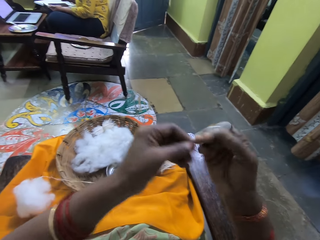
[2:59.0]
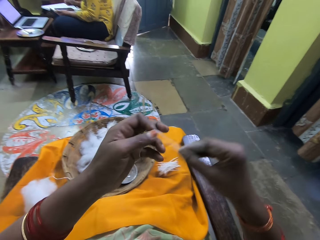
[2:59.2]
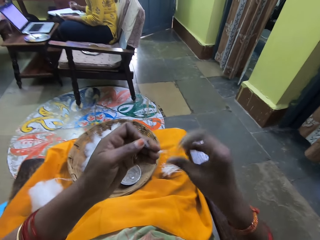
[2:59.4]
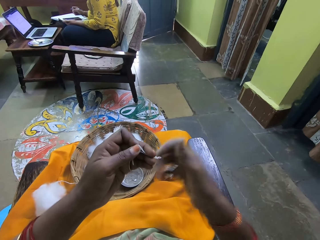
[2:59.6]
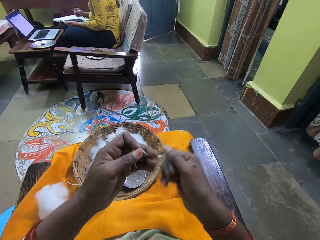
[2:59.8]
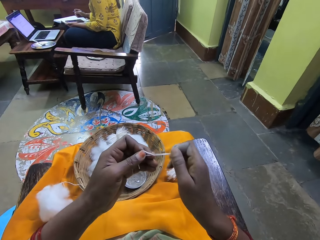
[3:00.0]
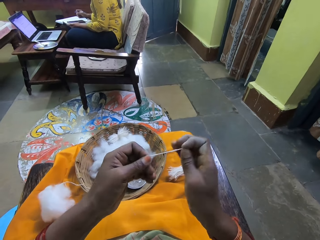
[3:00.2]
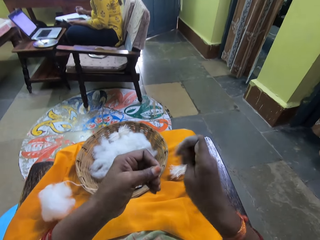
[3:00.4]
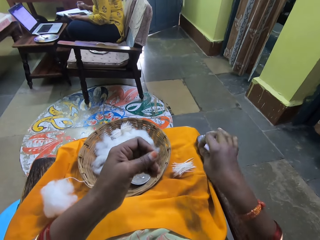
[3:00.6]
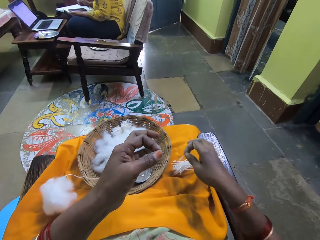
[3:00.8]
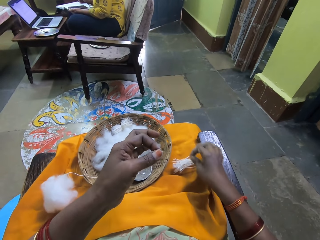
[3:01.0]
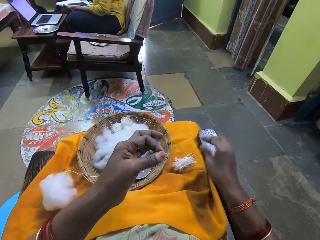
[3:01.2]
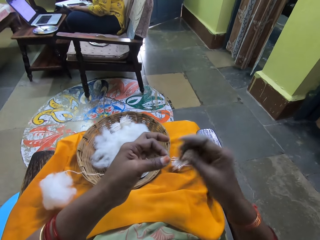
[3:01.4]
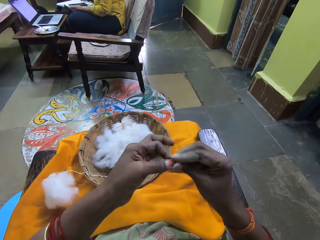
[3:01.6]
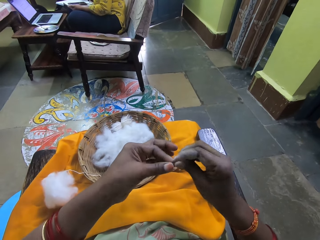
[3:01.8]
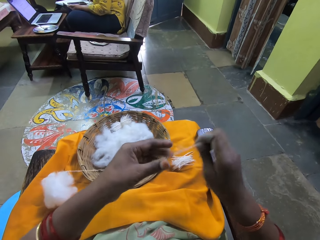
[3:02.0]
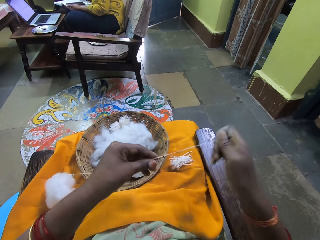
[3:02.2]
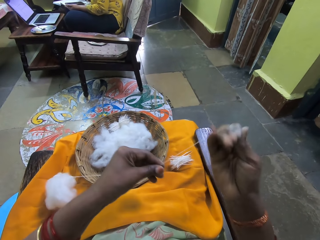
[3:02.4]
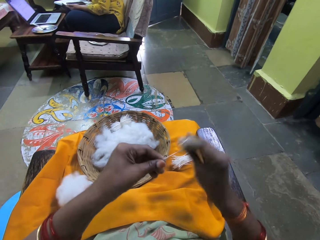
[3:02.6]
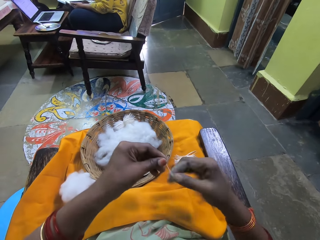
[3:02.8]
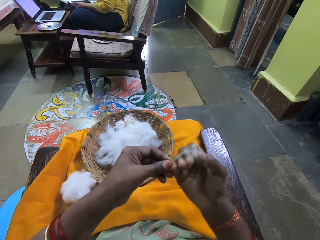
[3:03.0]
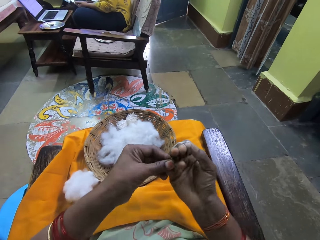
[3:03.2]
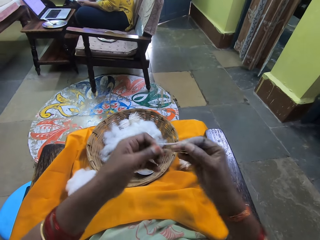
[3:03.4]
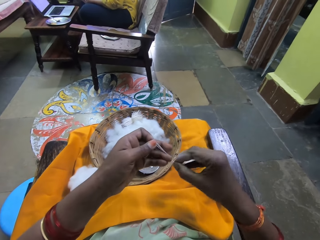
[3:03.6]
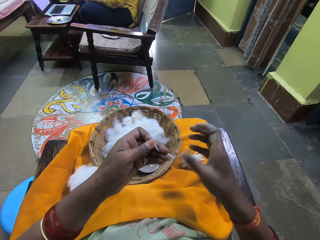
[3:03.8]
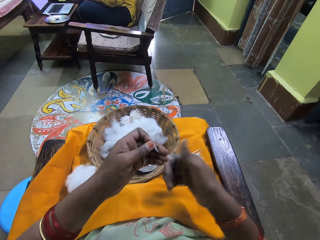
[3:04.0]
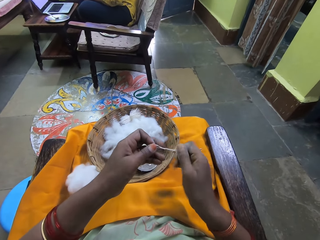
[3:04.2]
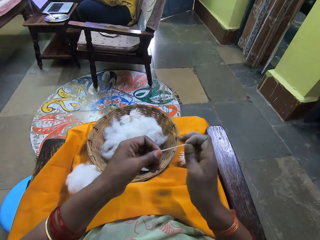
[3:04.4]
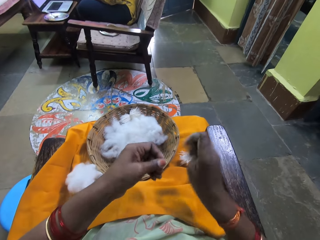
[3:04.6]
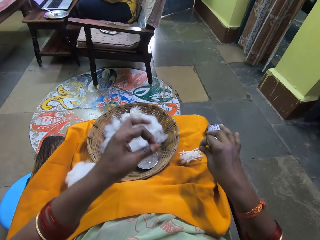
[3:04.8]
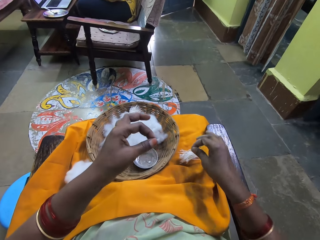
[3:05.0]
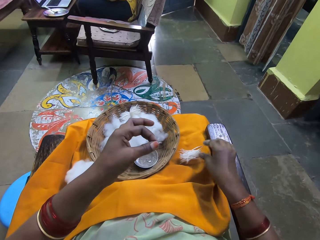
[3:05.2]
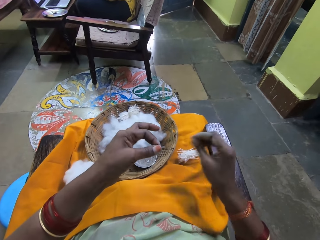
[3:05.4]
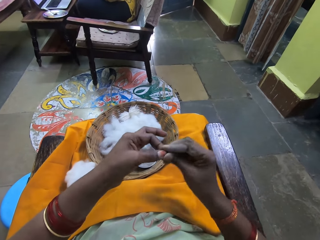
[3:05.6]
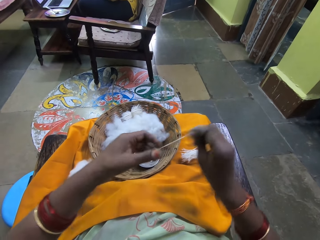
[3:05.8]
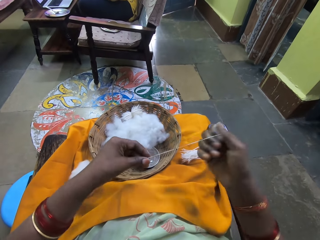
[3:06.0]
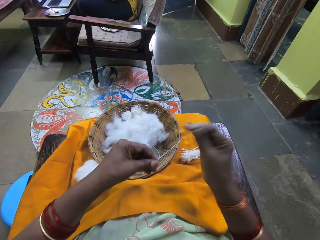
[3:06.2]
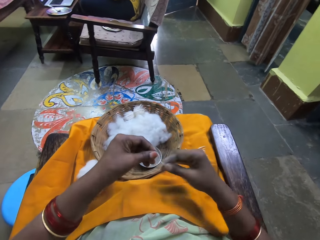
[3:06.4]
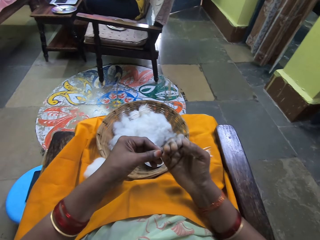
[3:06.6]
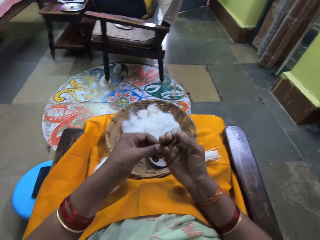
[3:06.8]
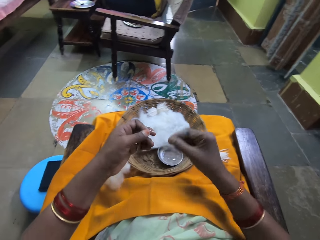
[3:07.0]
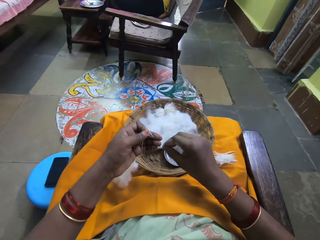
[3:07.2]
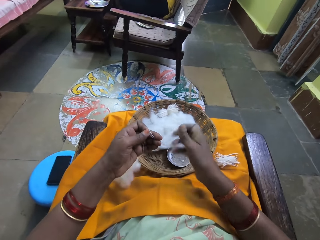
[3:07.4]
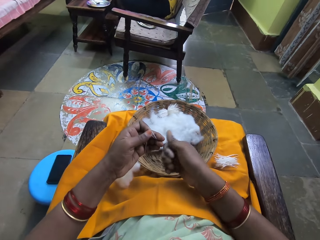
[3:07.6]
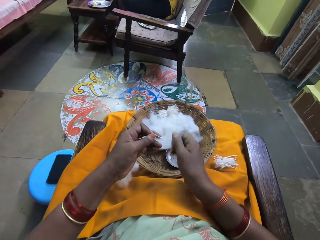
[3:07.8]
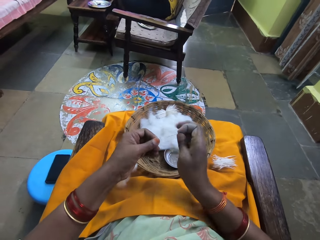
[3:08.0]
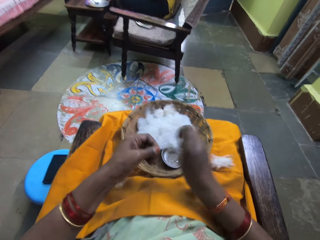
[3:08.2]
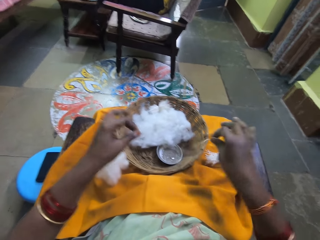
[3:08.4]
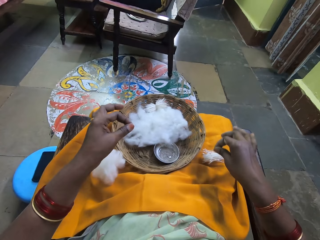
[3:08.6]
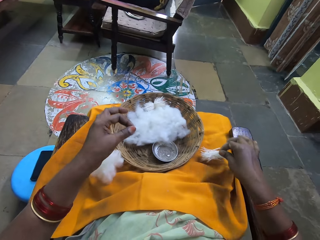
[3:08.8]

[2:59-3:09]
The camera wearer removes the rolled cotton from her right hand with her left hand. She spins the cotton with her right hand. She cuts the cotton with her right hand. She drops the piece of cotton on her right lap with her right hand. She stretches the cotton with her right hand. She rolls the cotton round her right hand with her right hand. She removes the rolled cotton from her right hand with her left hand. She spins the cotton with her right hand. She cuts the cotton with her right hand. She drops the piece of cotton on her right lap with her right hand. She stretches the cotton with her right hand. She rolls the cotton round her right hand with her right hand. She removes the rolled cotton from her right hand with her left hand. She spins the cotton with her right hand. She cuts the cotton with her right hand.
